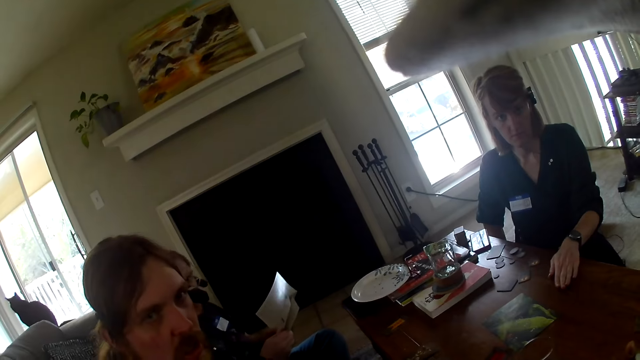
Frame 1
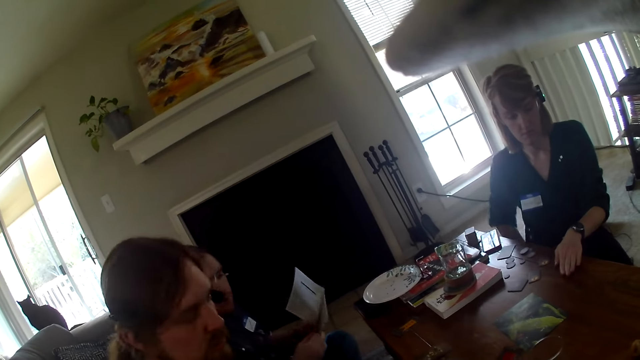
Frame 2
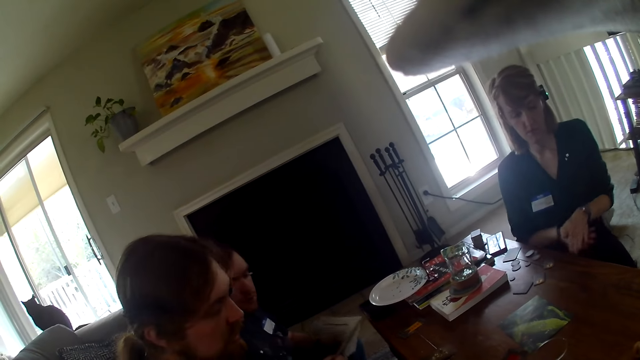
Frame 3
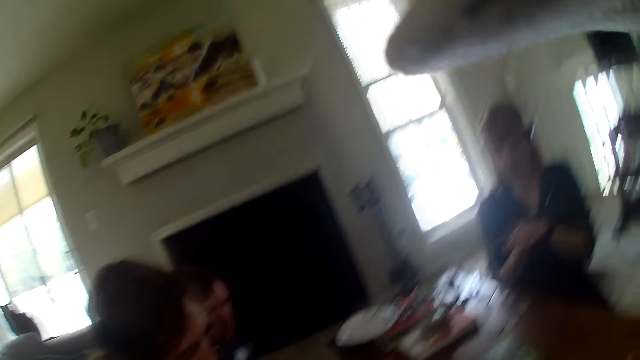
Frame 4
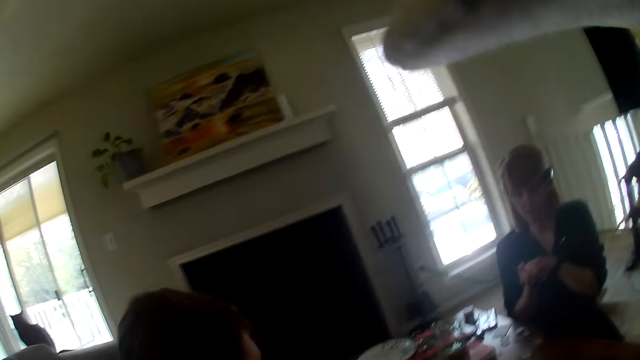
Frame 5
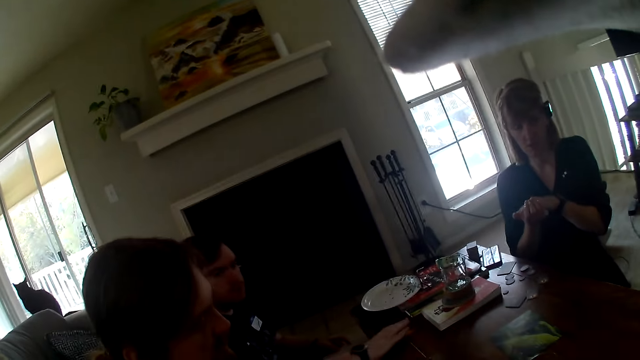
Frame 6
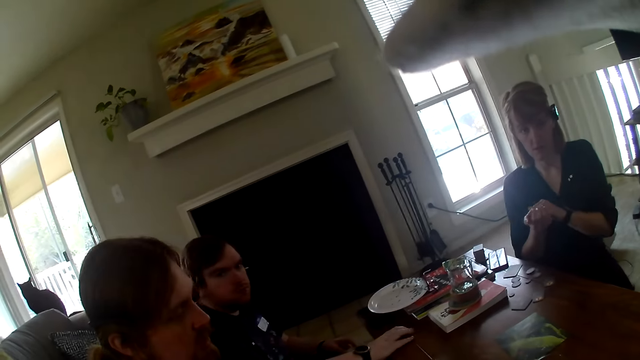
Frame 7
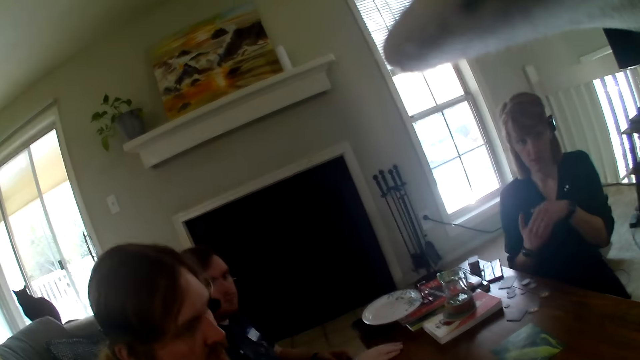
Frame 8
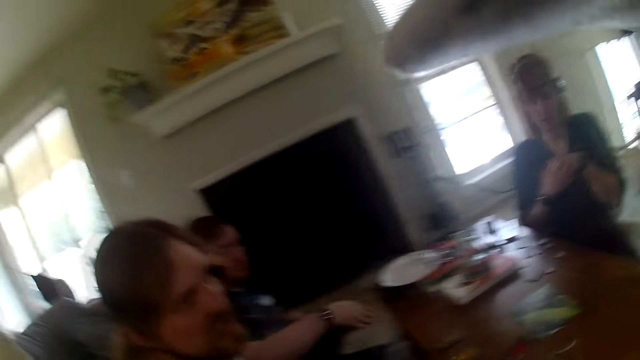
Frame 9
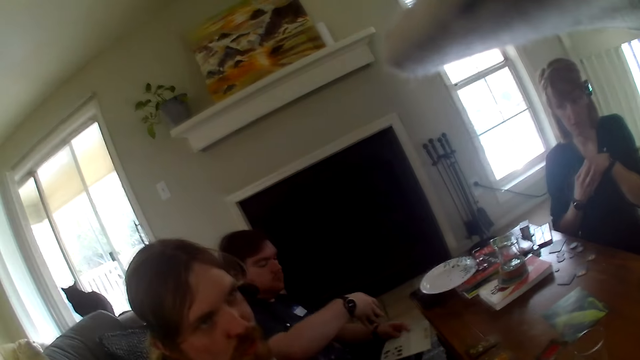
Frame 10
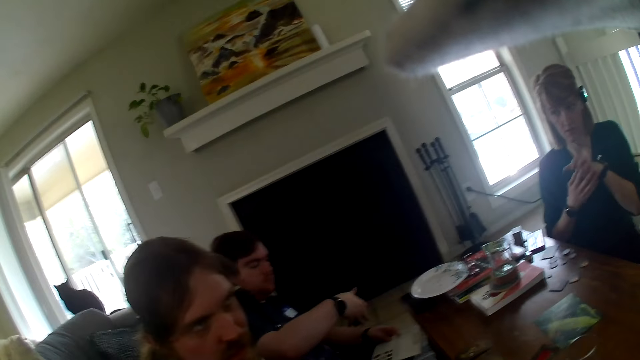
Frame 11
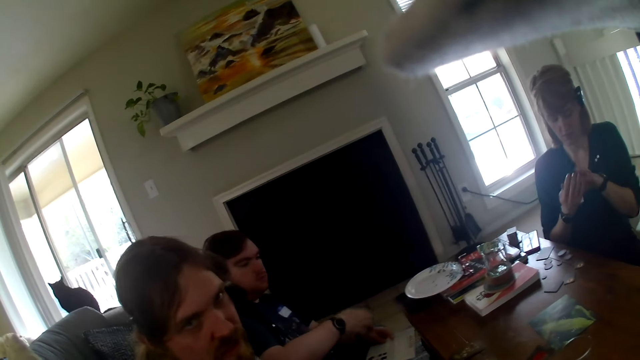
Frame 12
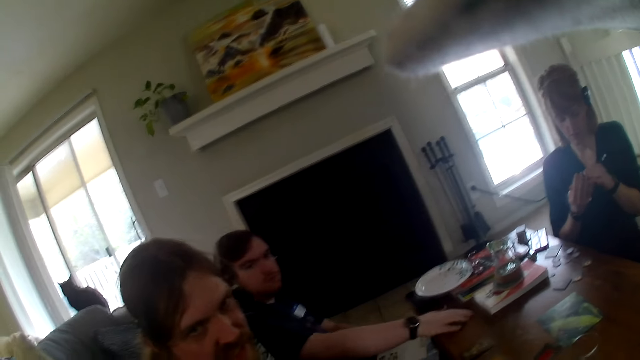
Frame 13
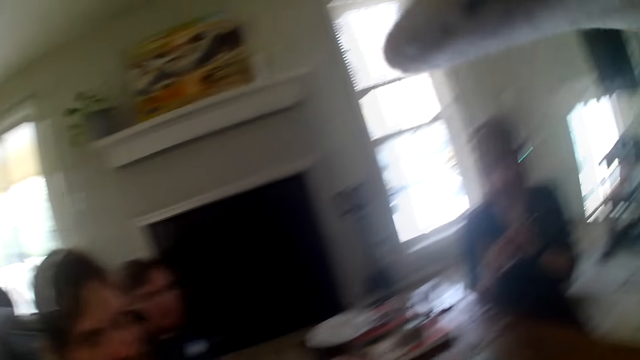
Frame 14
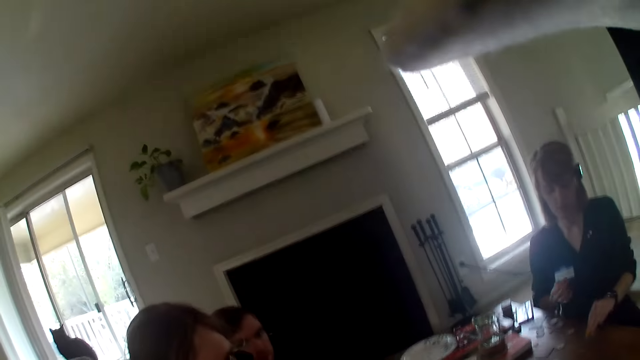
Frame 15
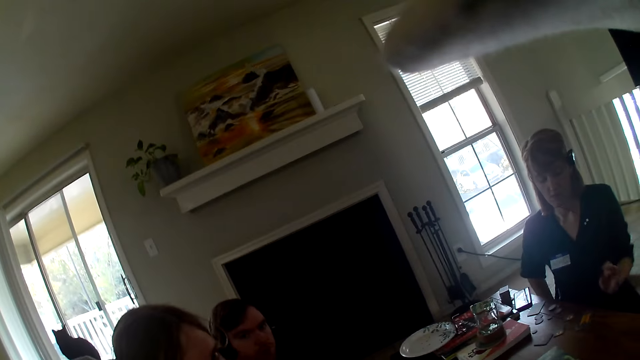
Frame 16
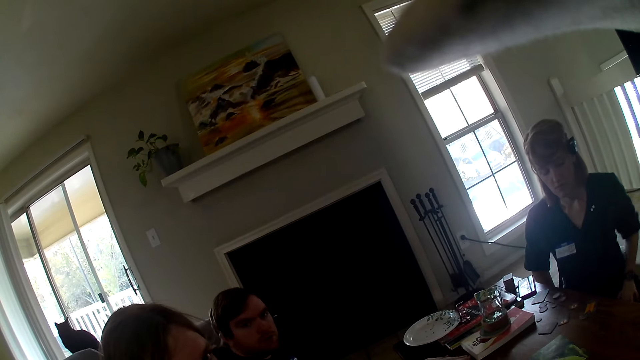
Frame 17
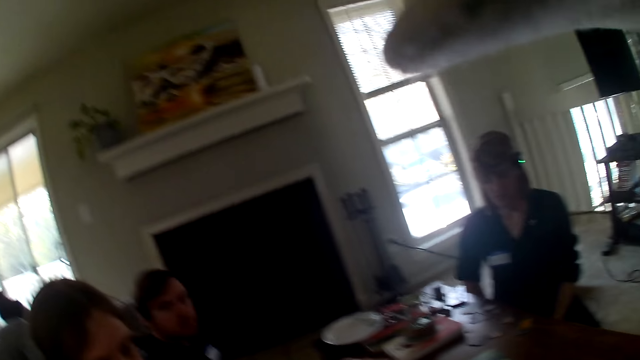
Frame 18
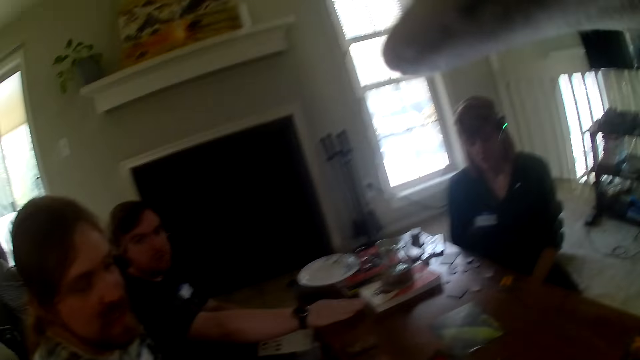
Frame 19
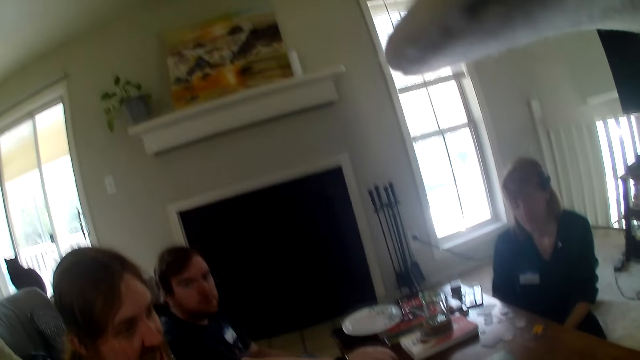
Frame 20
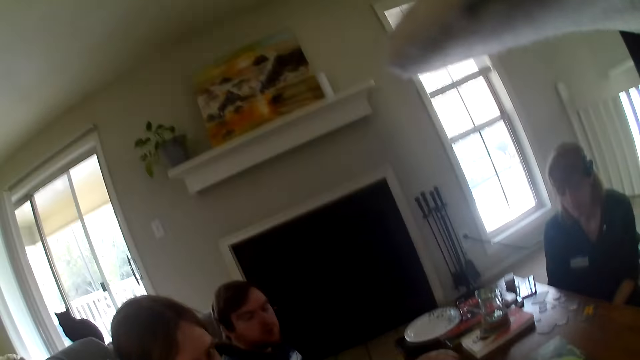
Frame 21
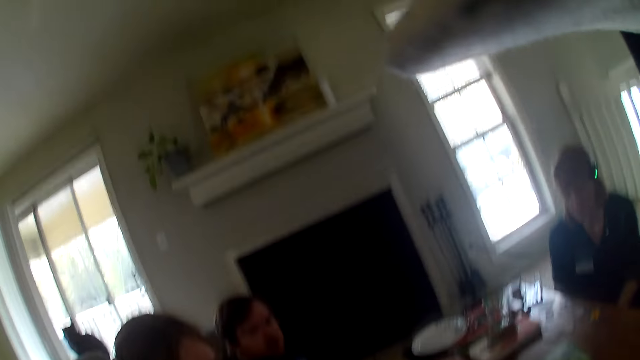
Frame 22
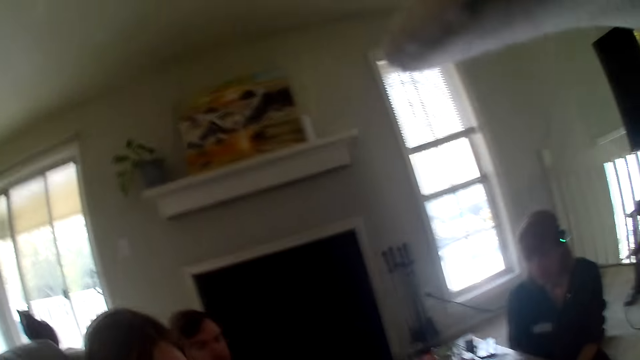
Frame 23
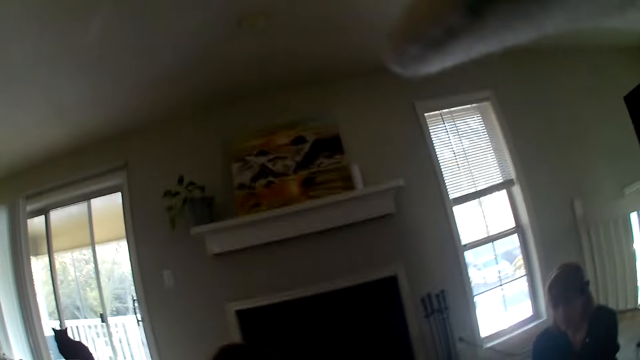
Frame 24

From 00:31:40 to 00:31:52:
A woman looks at the card in his hand. A man looks at the card in his hand. The man places the card on the table. The woman places the card on the table.

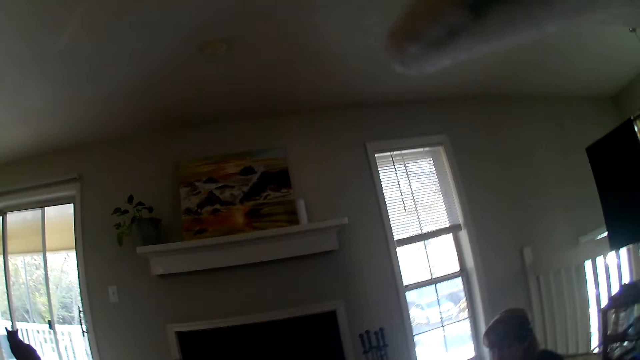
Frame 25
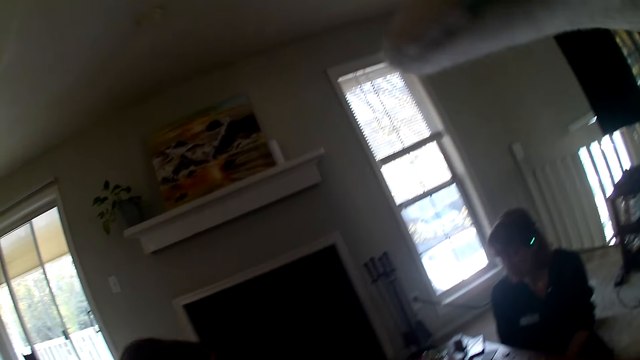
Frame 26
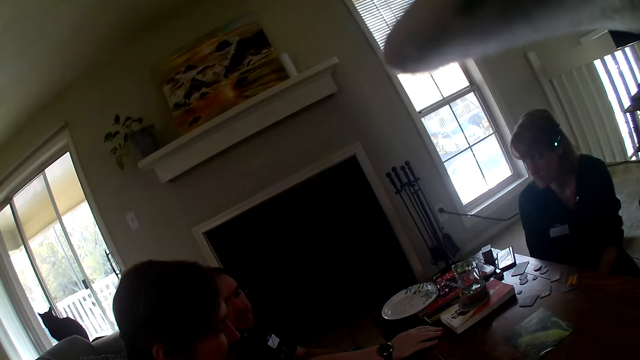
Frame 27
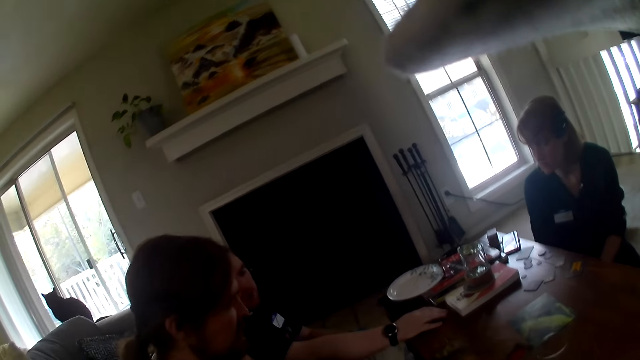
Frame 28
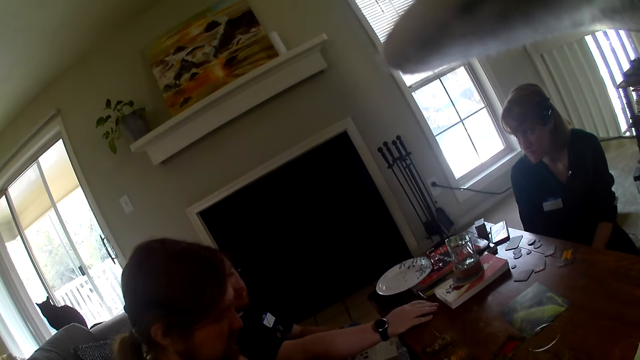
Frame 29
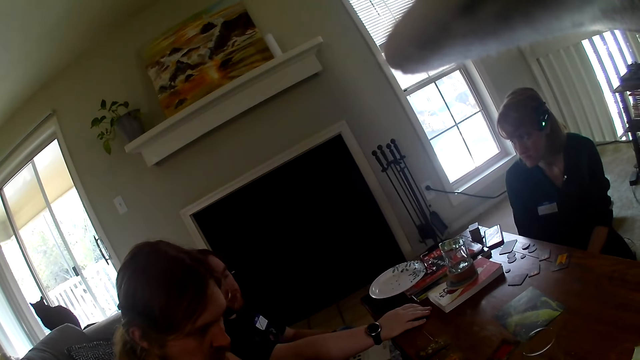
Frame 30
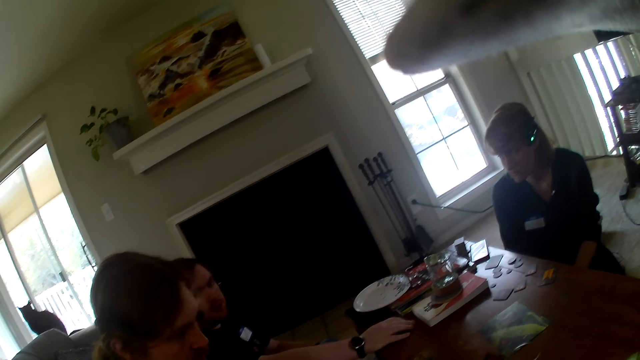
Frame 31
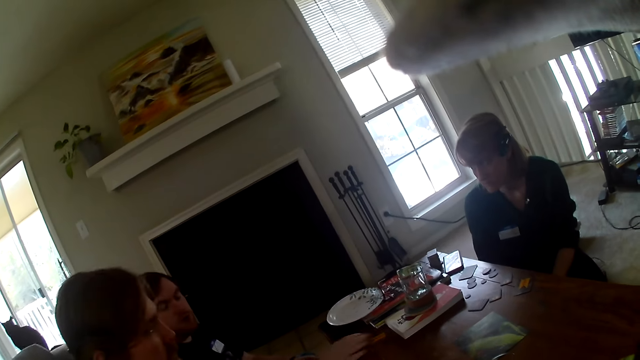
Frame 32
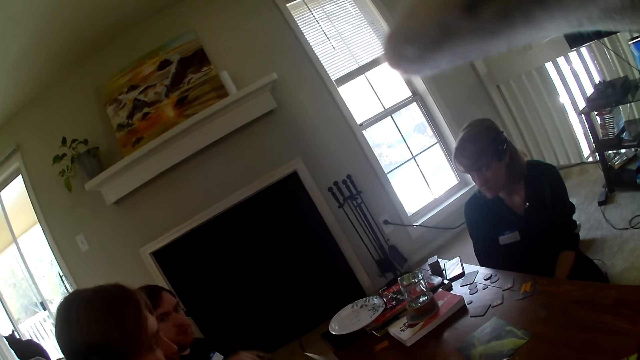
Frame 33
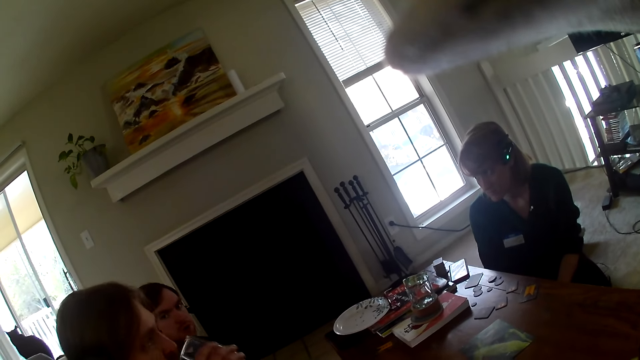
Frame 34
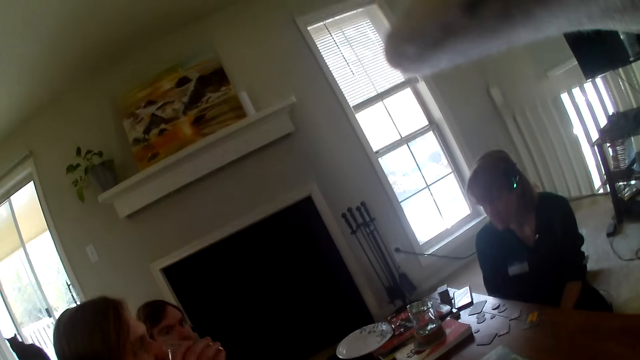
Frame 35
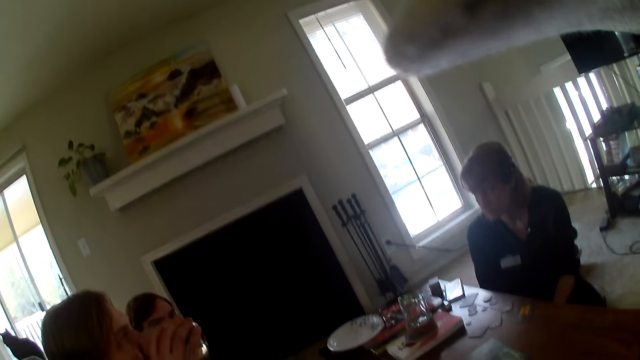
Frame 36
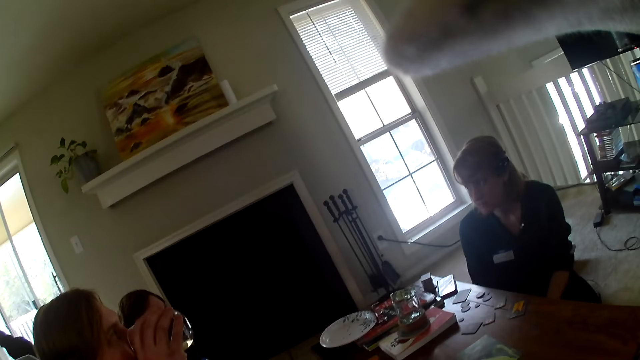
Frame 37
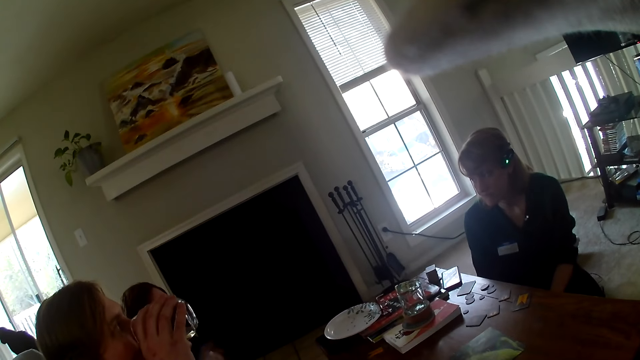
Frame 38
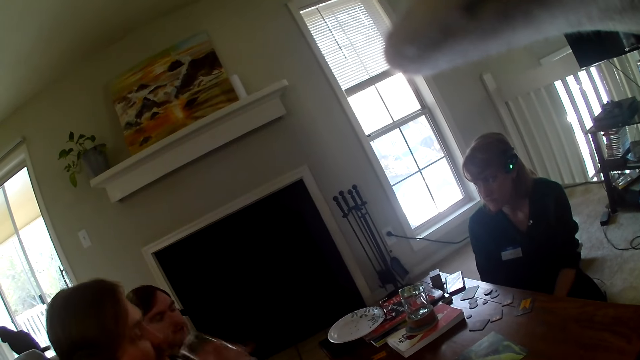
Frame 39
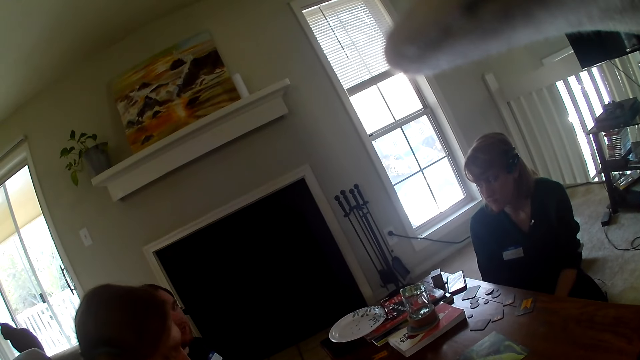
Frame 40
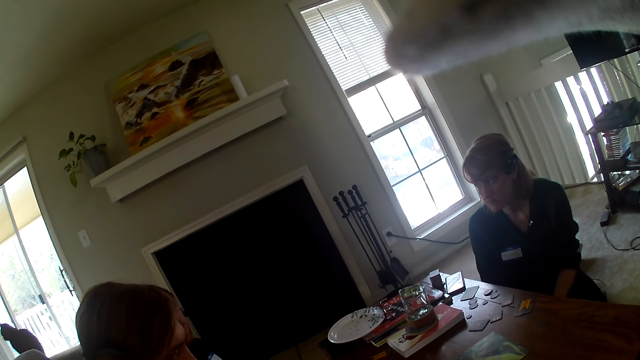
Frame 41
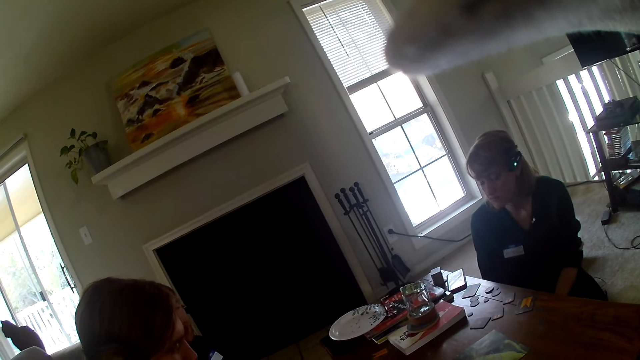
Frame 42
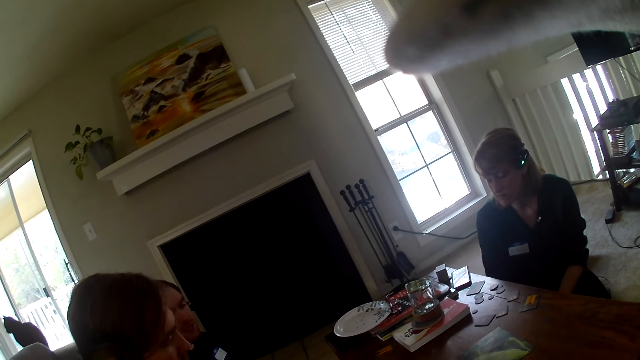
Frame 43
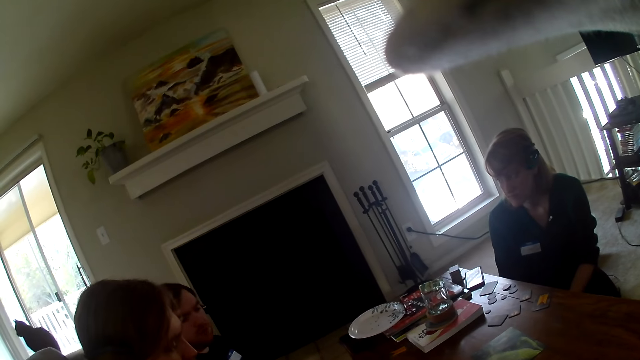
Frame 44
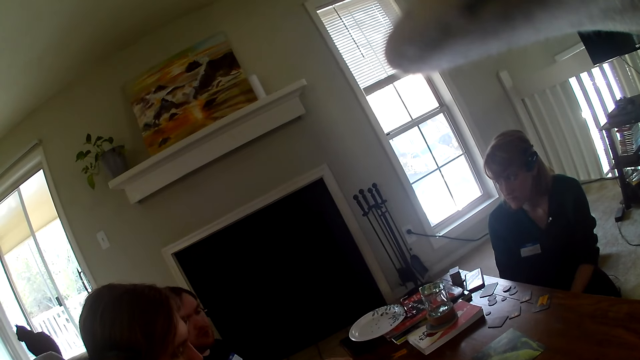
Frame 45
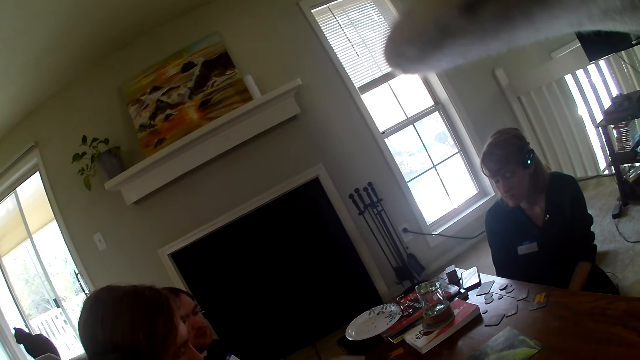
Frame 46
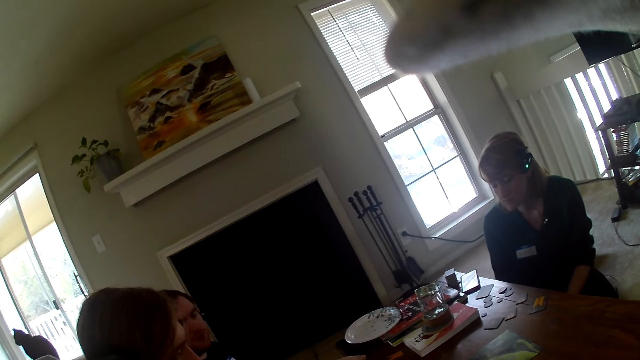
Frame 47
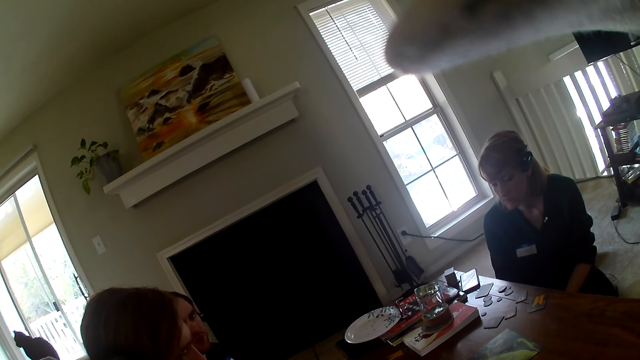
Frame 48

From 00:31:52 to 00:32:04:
A man drinks water from the glass. The camera wearer looks around.
